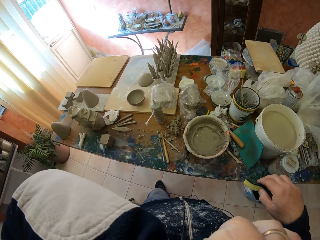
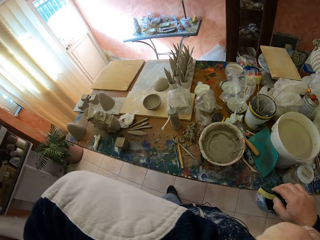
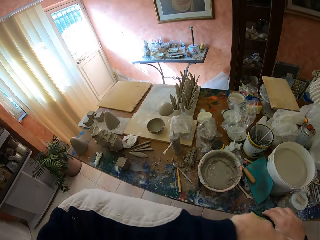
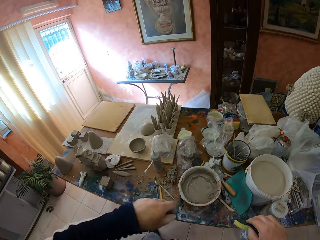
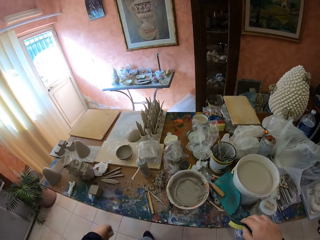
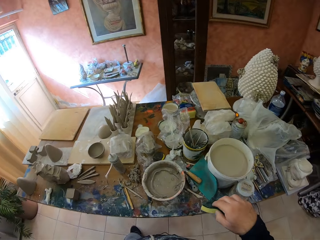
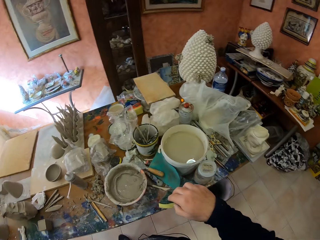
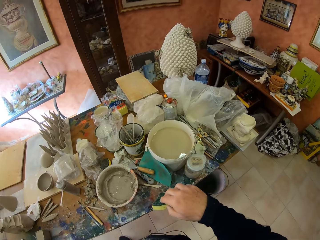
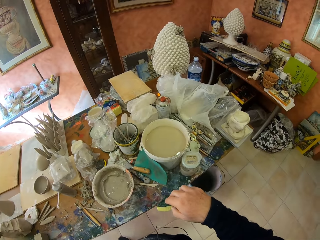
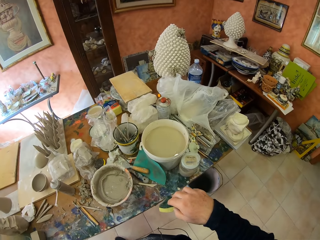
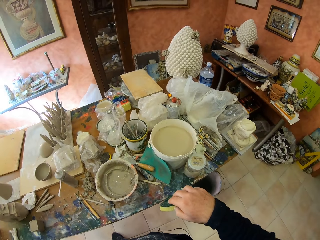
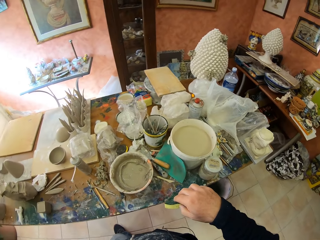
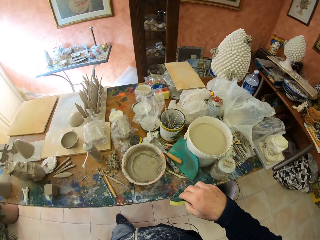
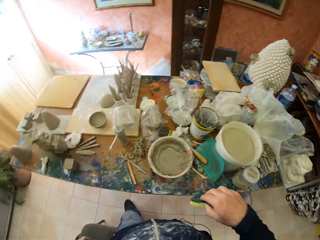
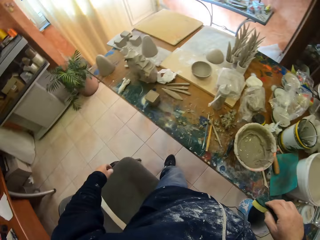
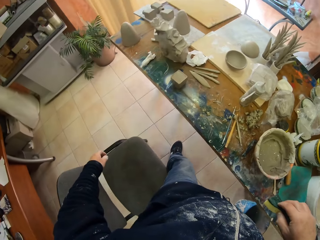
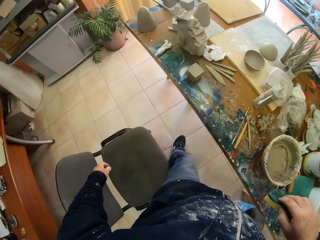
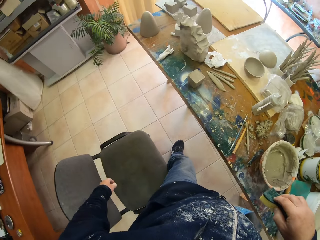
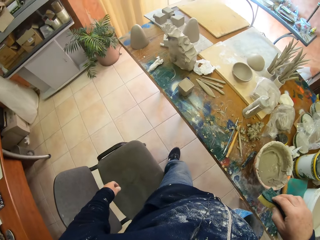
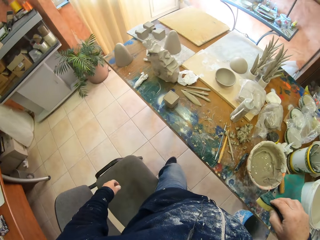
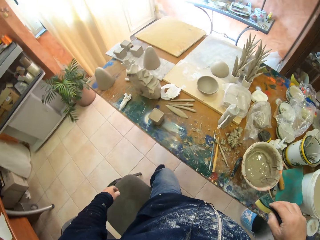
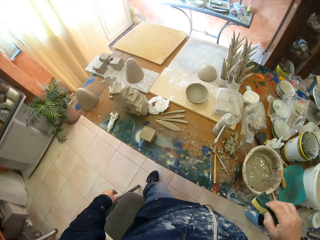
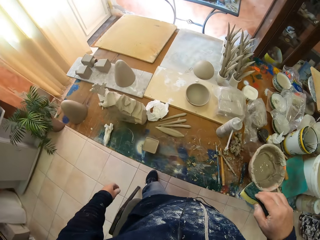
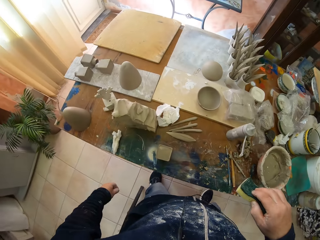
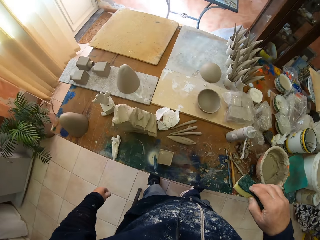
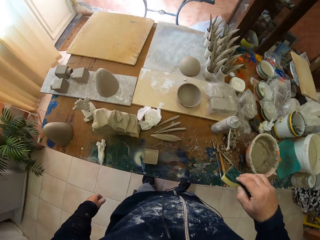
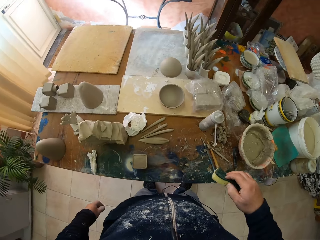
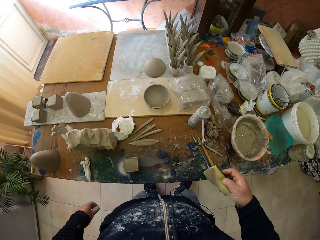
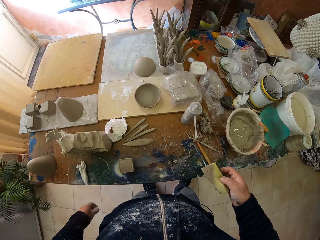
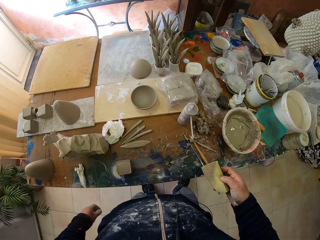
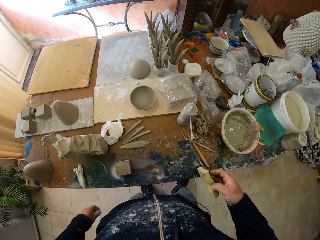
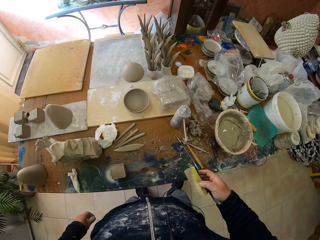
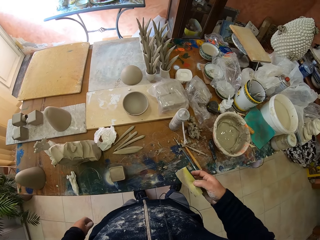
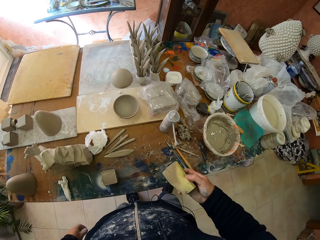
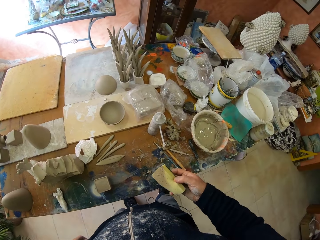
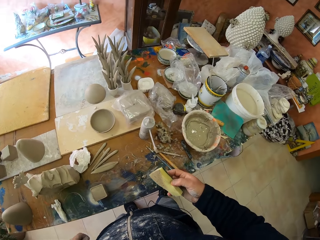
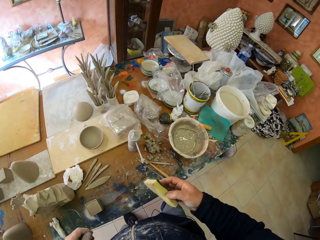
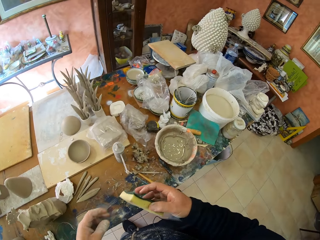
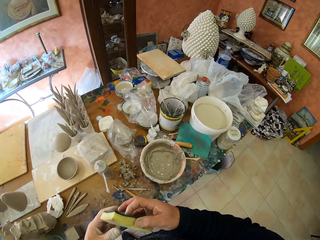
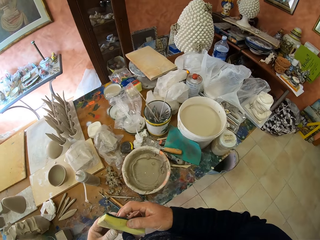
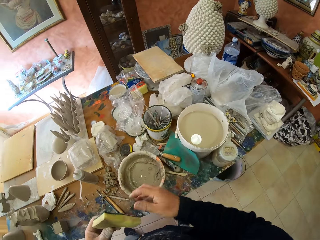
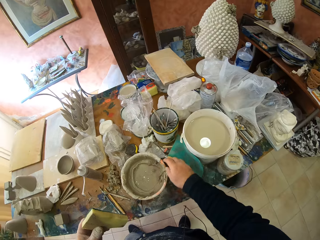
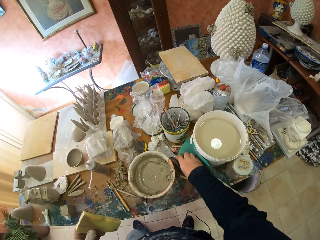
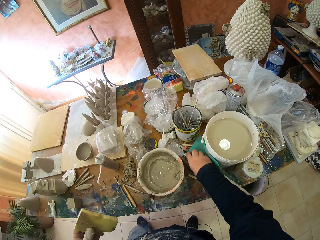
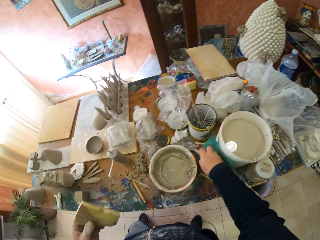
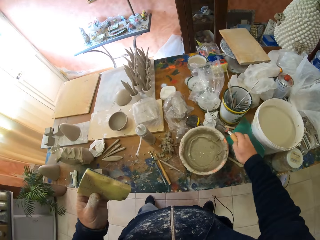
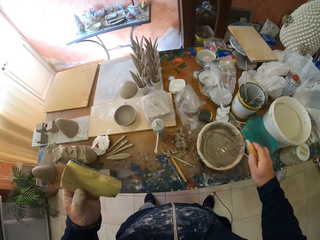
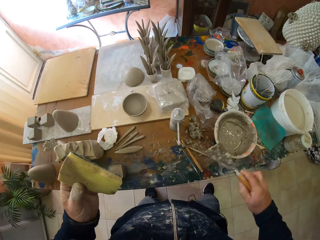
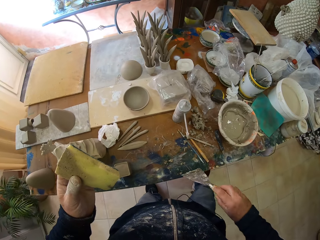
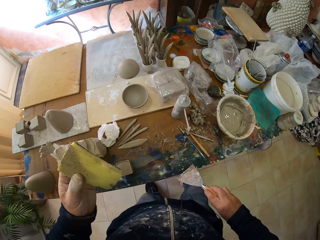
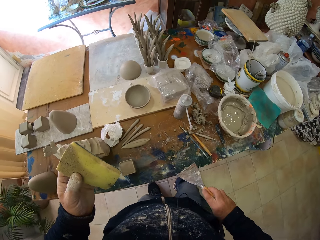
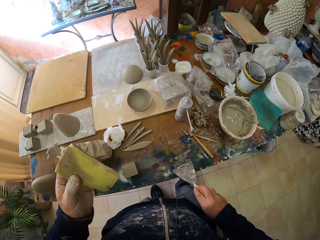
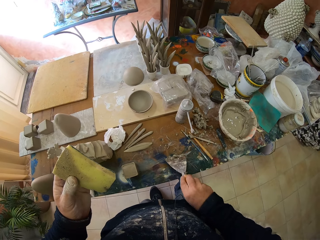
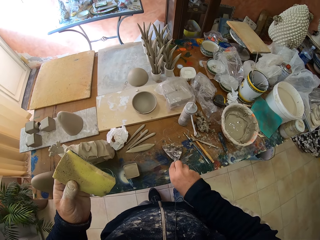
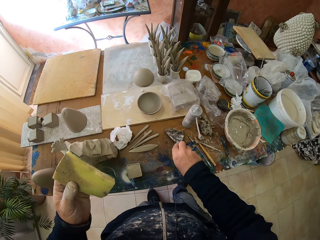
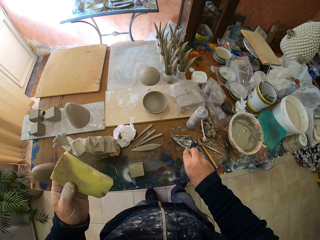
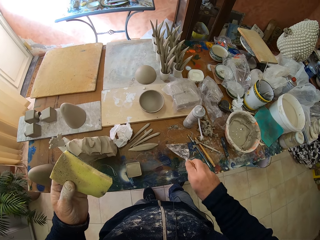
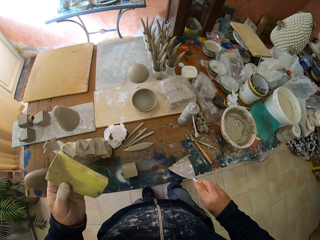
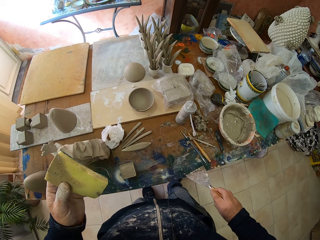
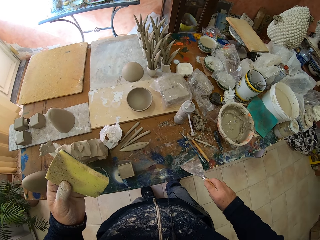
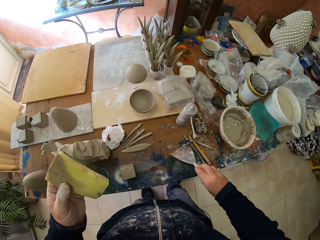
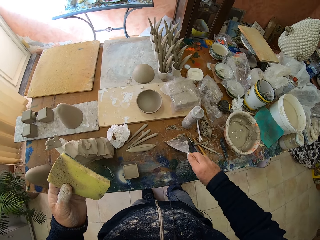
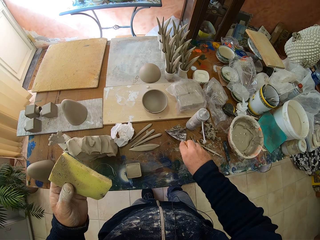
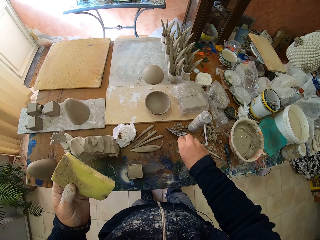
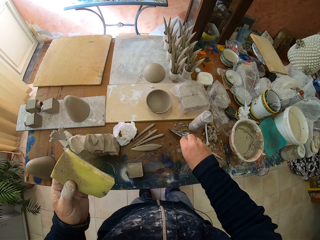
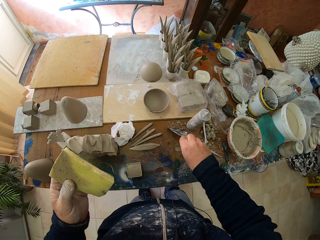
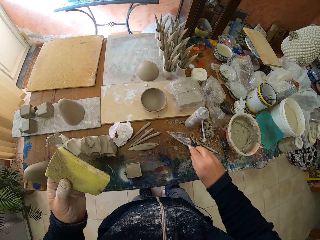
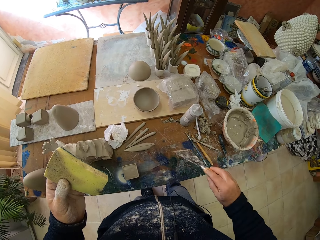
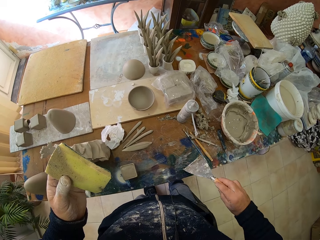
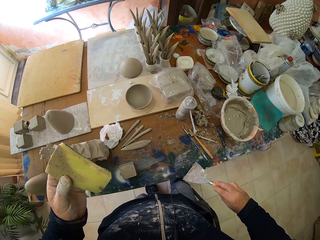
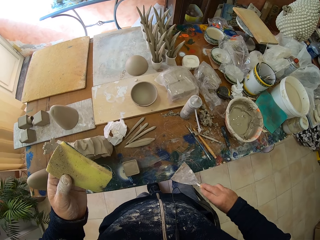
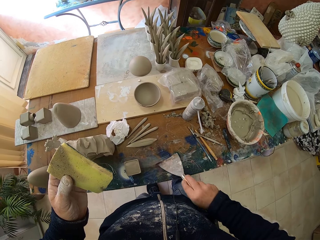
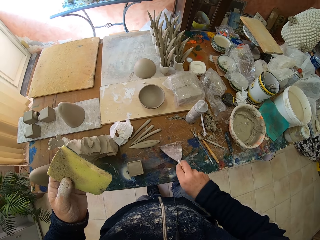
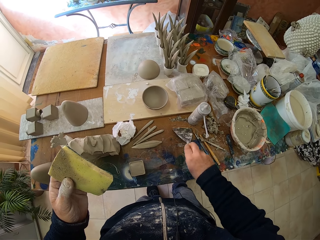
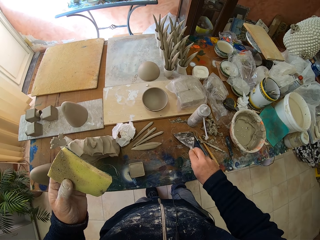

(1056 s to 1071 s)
The camera wearer looks around the table. They pick up a scraper and scrape clay from the table.

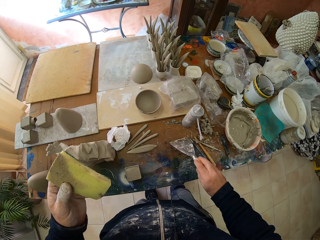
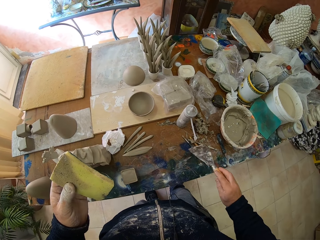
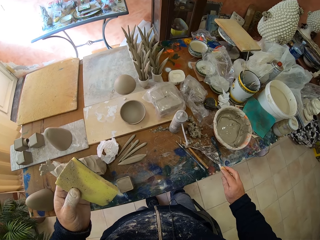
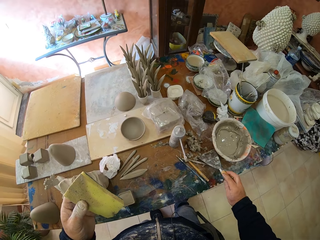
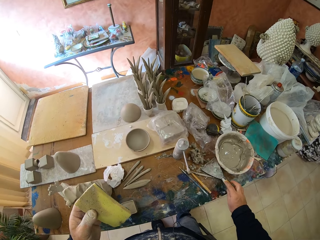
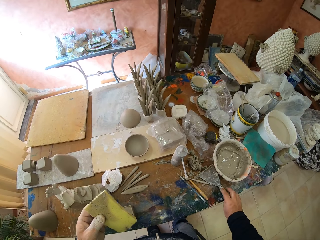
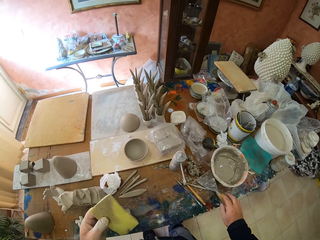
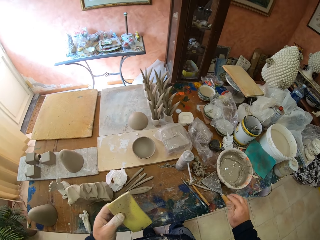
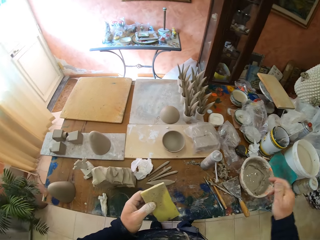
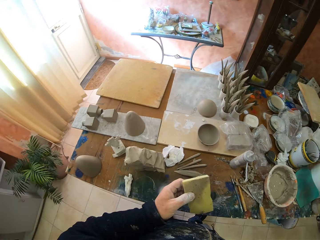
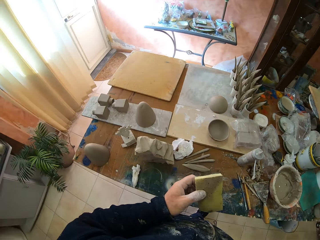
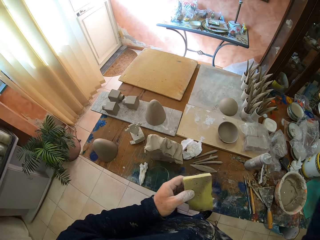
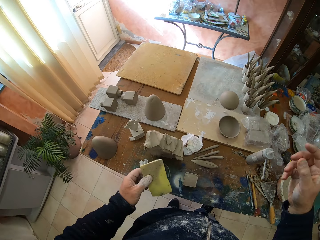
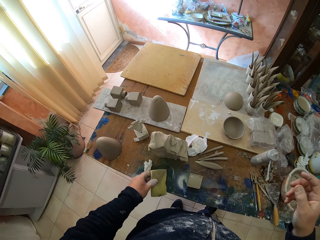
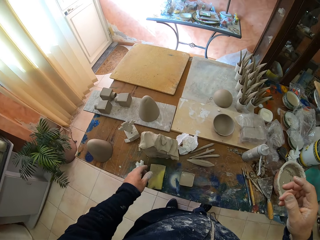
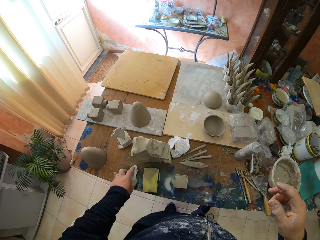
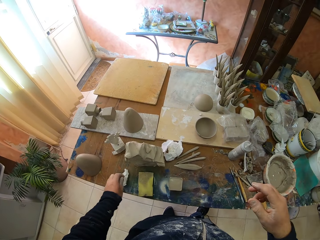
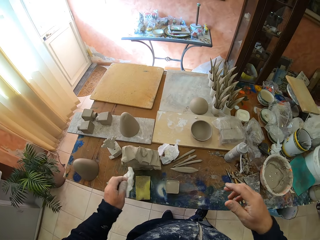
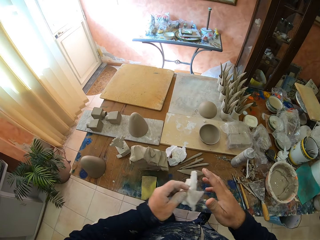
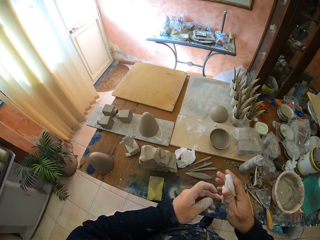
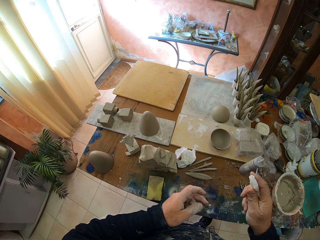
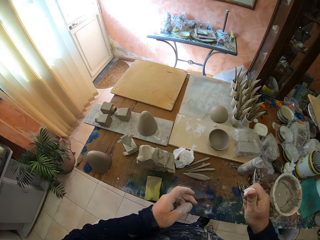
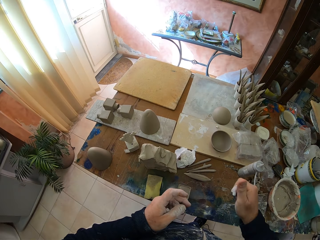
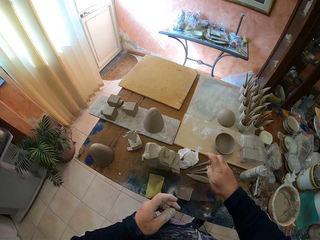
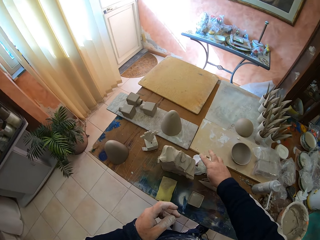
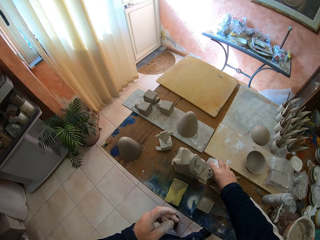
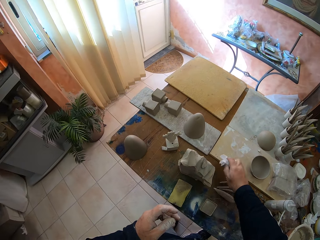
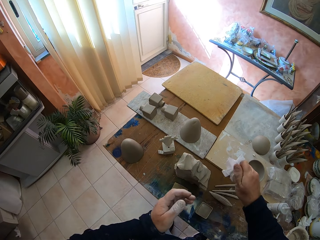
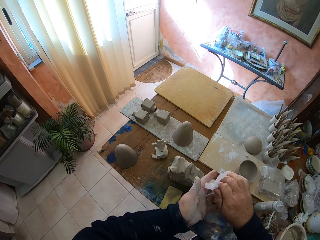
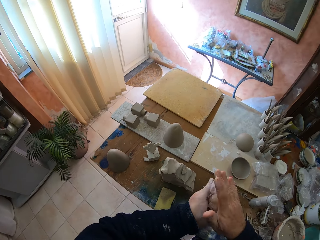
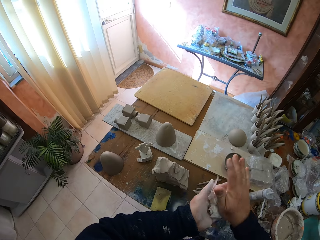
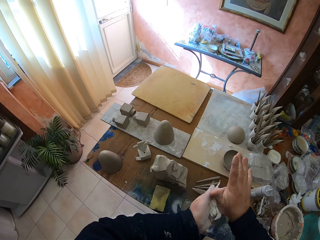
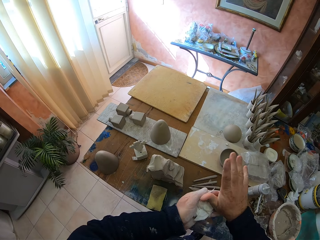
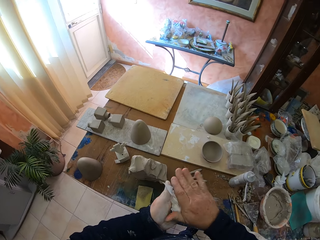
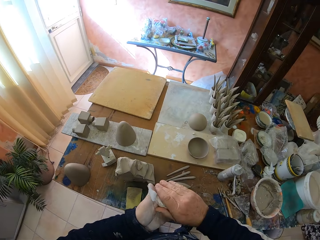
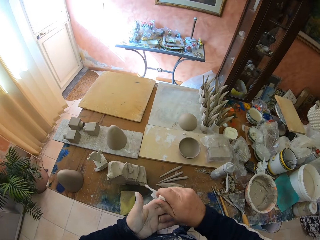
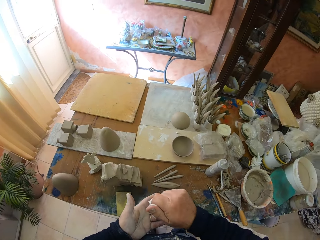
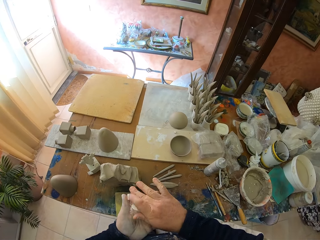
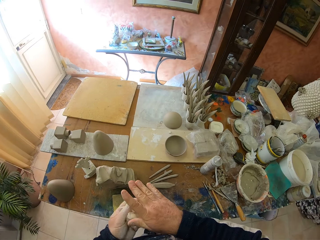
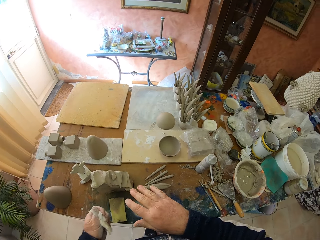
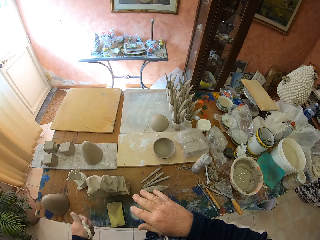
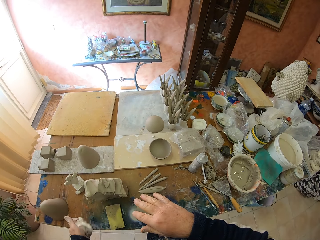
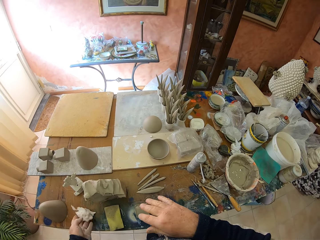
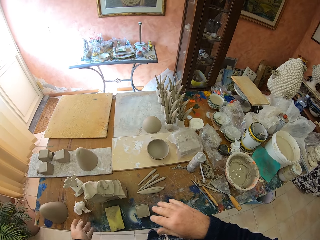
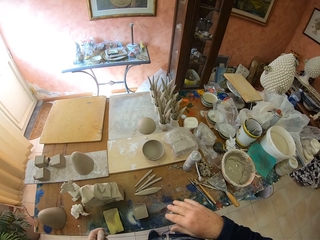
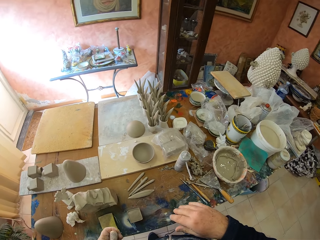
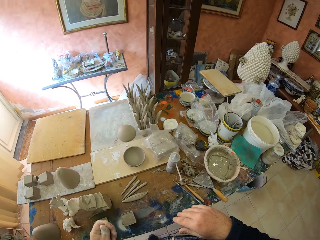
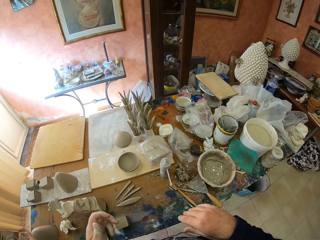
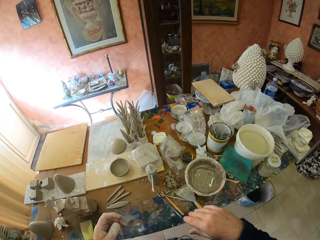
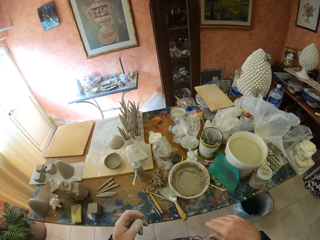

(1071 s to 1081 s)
The camera wearer puts the scraper on the table. He puts the super bright on the table. He picks up a tissue paper. He wipes his hands. He puts the tissue paper on the table.
